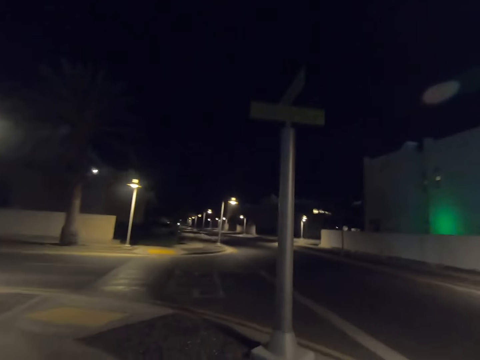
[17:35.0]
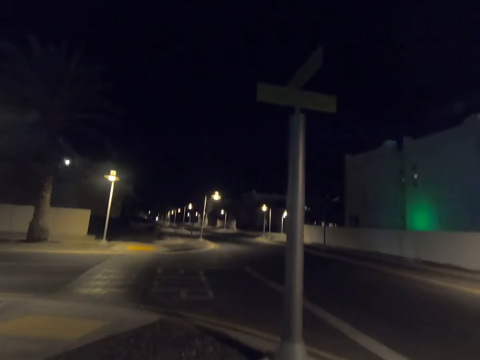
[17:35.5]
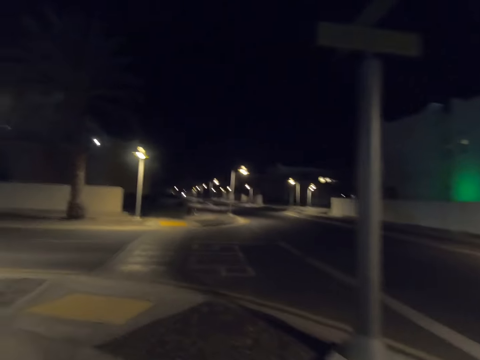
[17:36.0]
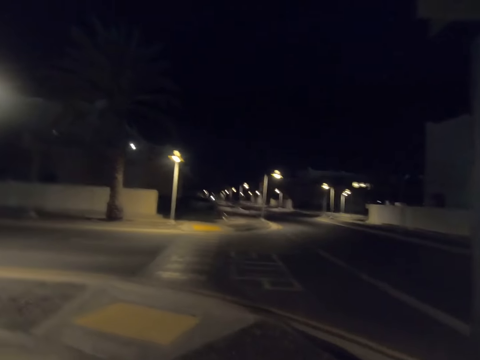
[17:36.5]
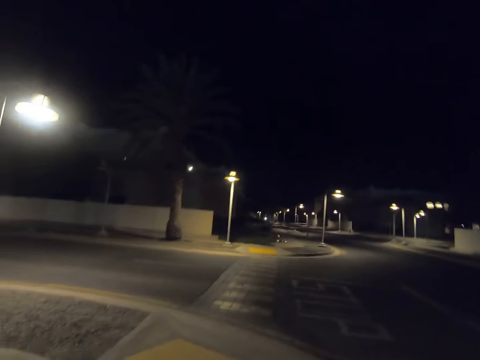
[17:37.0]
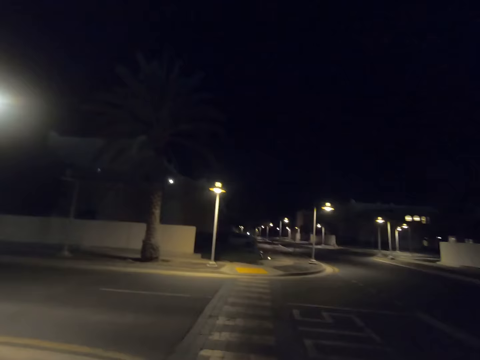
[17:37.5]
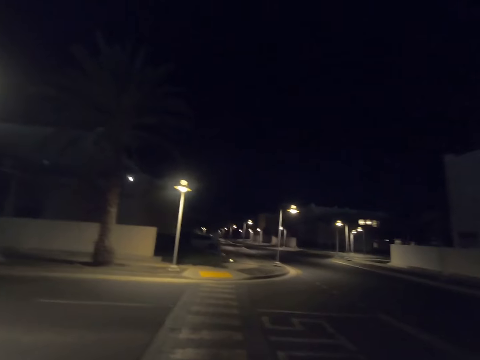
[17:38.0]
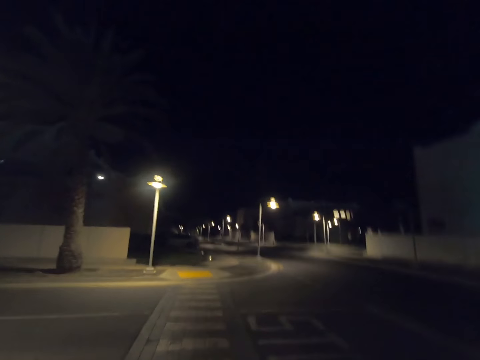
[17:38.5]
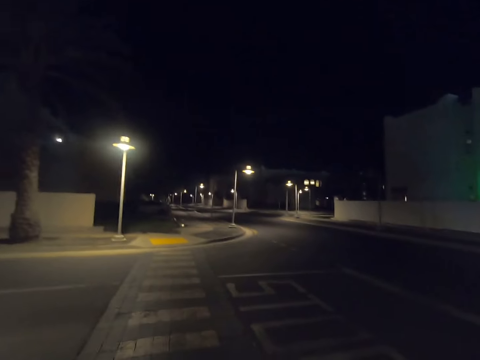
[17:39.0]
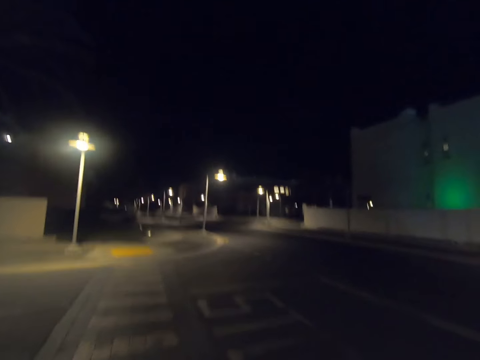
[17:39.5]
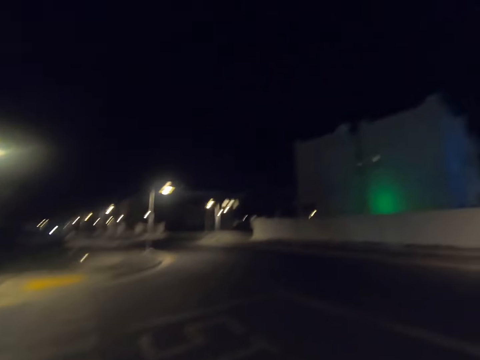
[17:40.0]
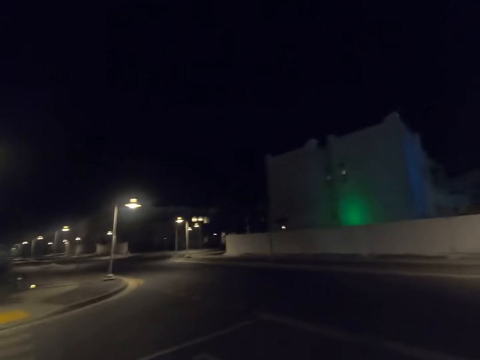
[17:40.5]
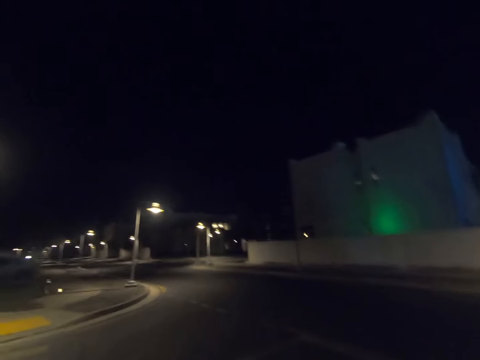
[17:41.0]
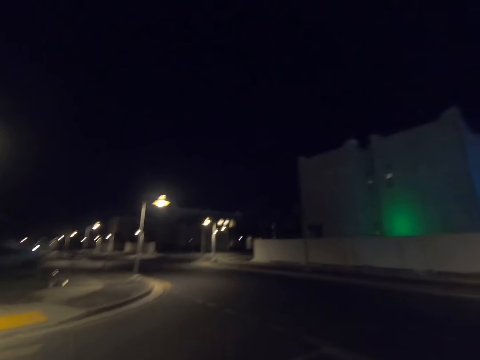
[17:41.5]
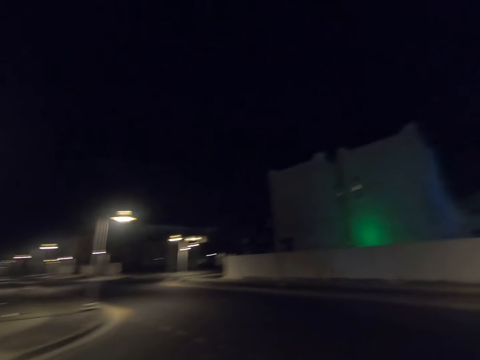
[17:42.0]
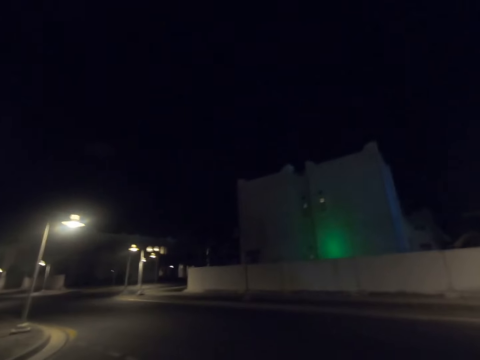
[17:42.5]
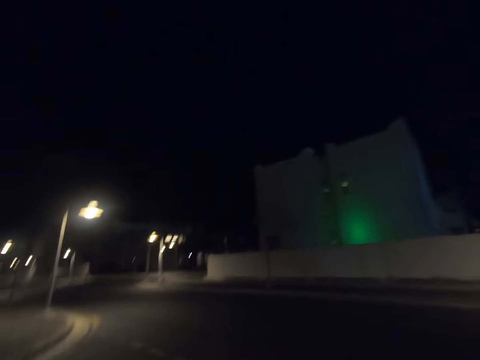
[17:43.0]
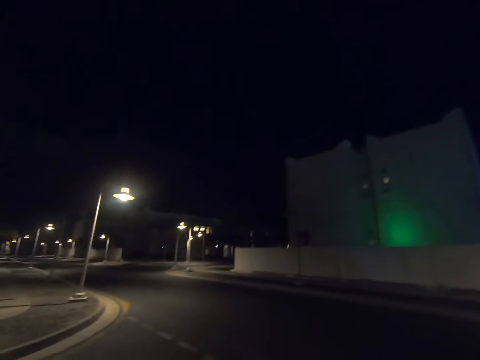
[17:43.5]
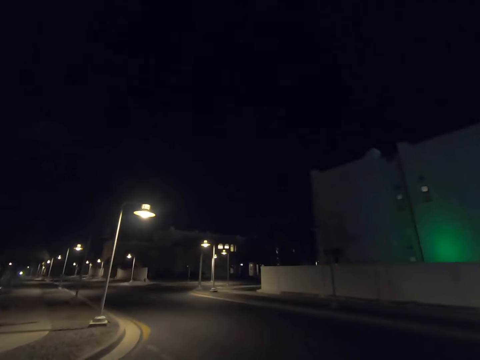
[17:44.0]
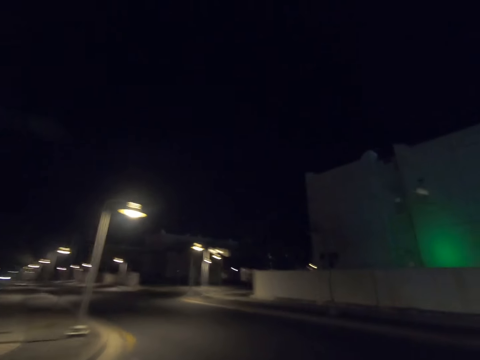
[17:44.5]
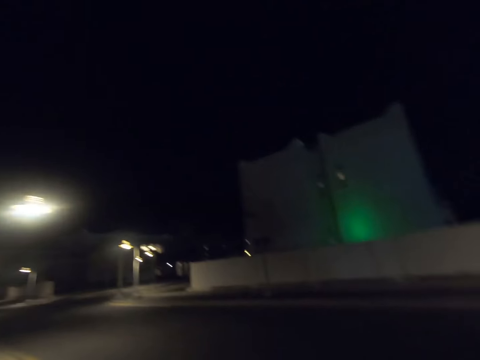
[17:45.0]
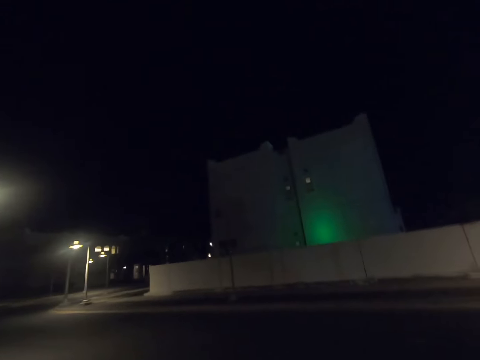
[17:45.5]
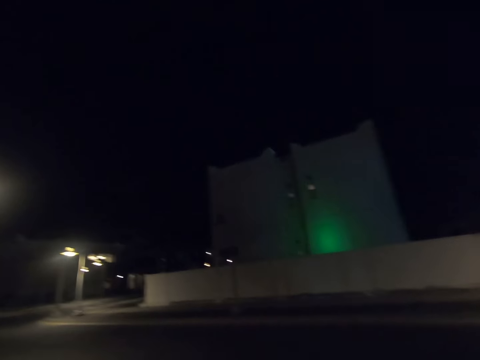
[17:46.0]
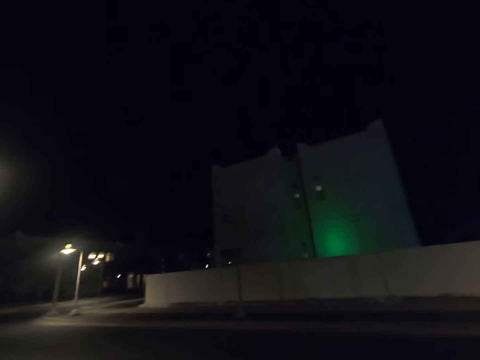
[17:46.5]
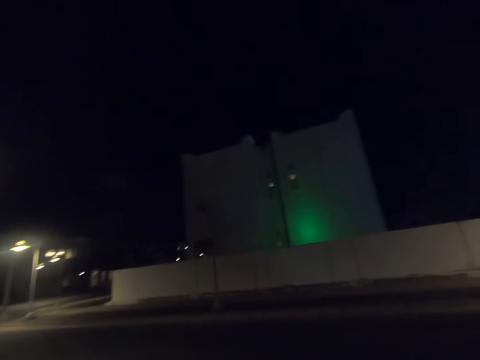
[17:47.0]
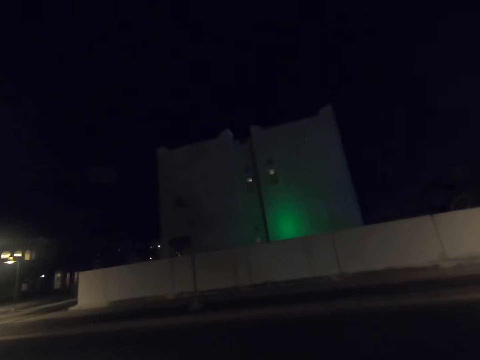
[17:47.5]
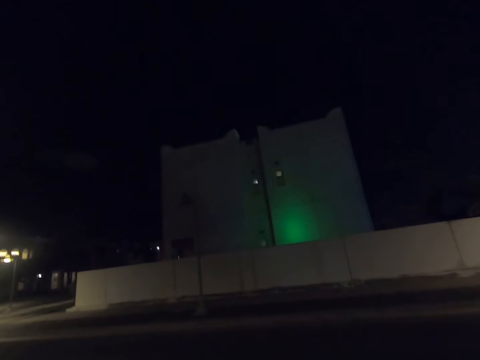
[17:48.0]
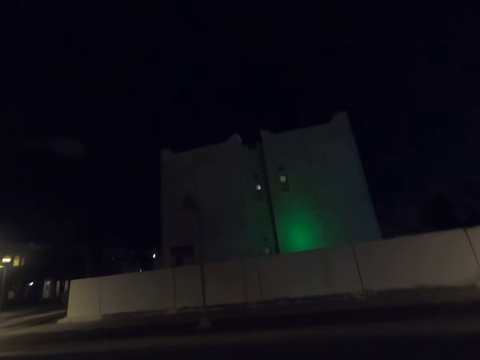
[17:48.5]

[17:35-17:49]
The camera wearer looks left. They look forward. They cross the road. They look right. They look left. They look forward.

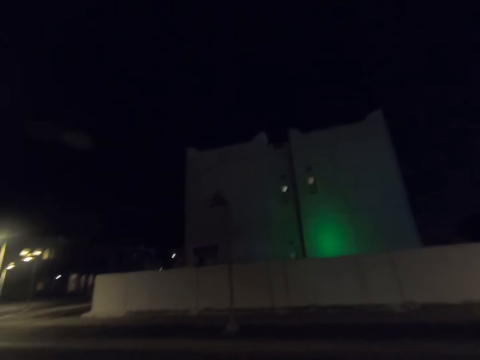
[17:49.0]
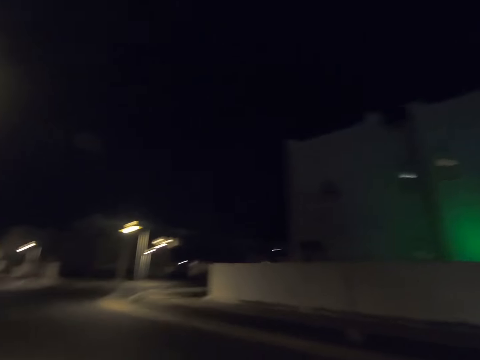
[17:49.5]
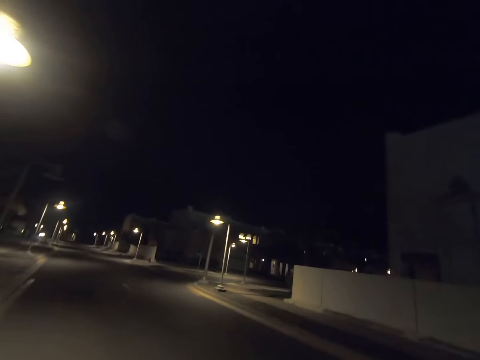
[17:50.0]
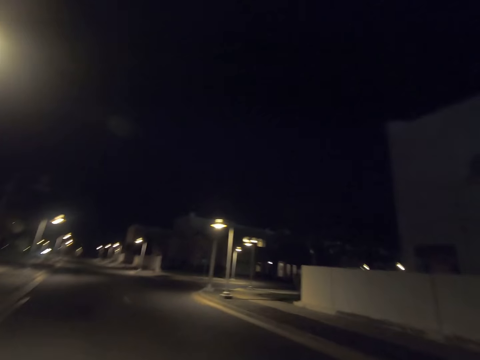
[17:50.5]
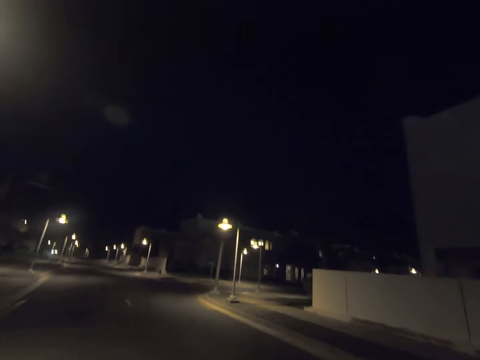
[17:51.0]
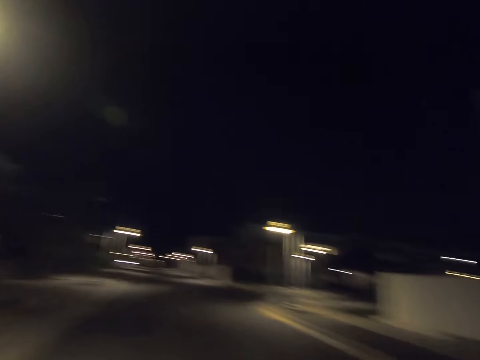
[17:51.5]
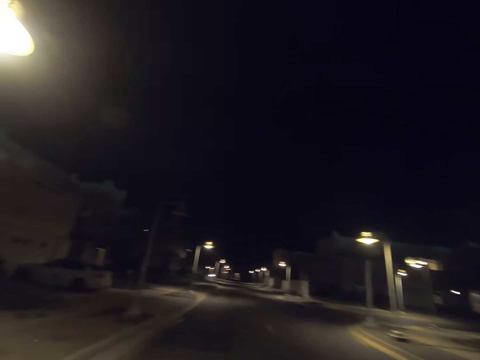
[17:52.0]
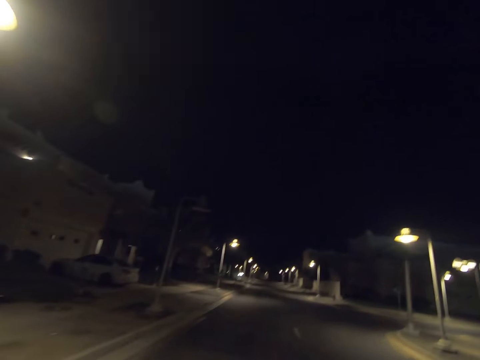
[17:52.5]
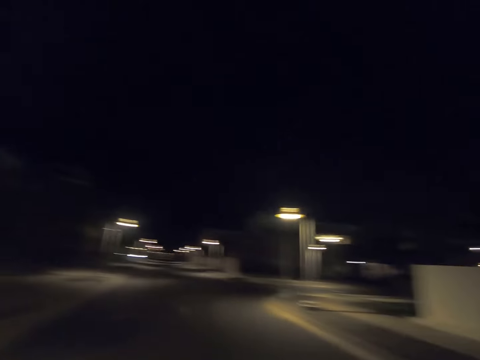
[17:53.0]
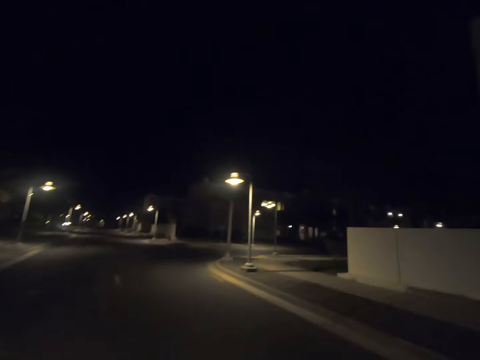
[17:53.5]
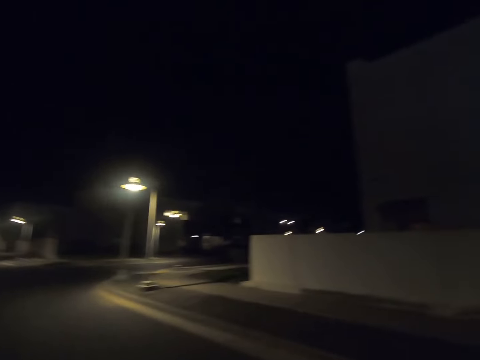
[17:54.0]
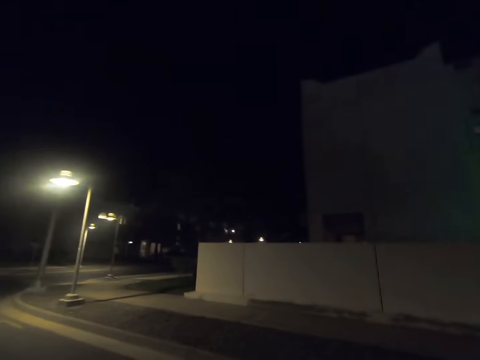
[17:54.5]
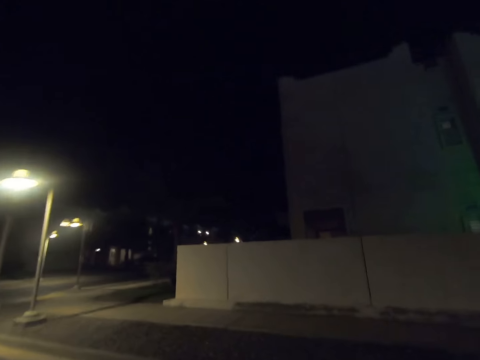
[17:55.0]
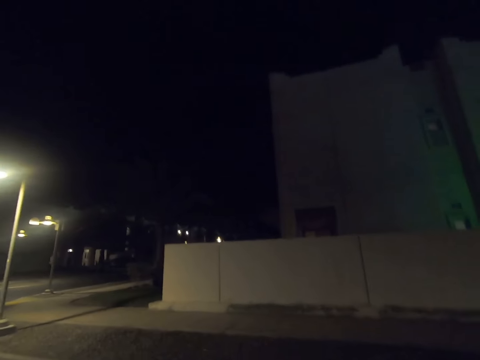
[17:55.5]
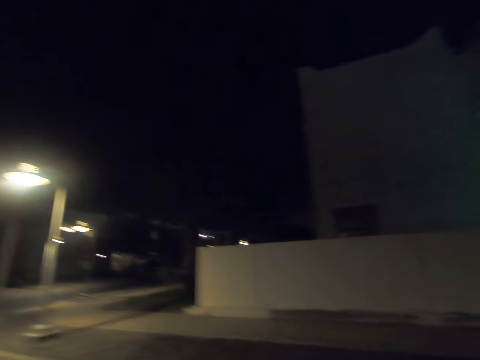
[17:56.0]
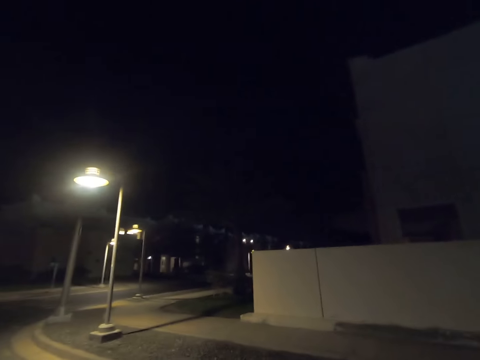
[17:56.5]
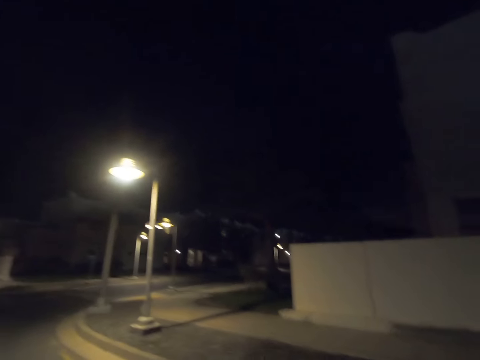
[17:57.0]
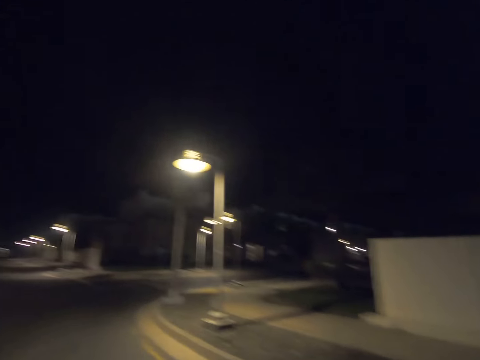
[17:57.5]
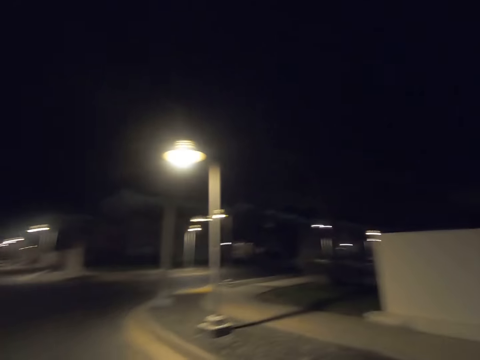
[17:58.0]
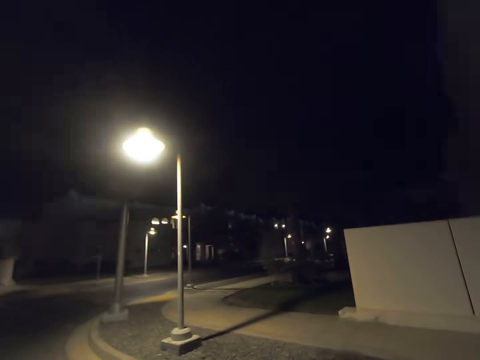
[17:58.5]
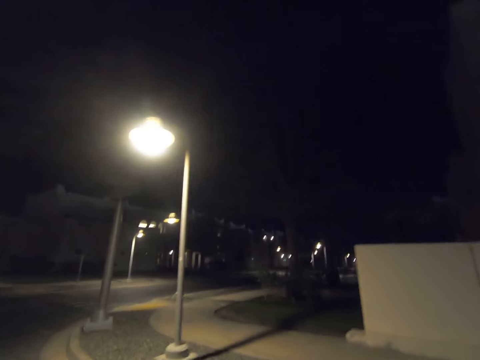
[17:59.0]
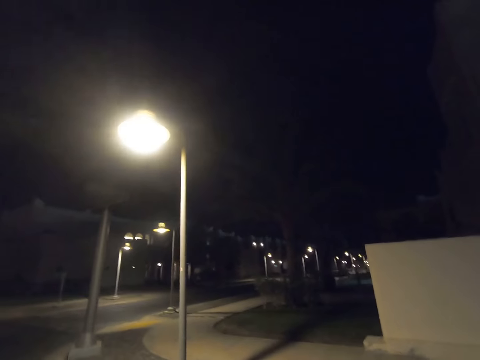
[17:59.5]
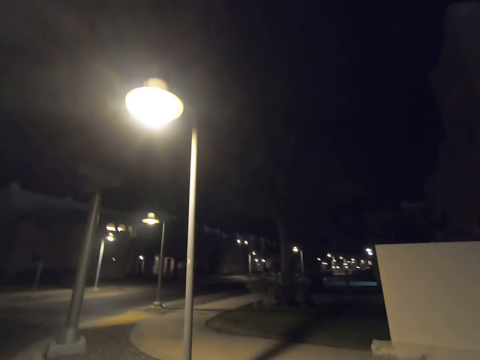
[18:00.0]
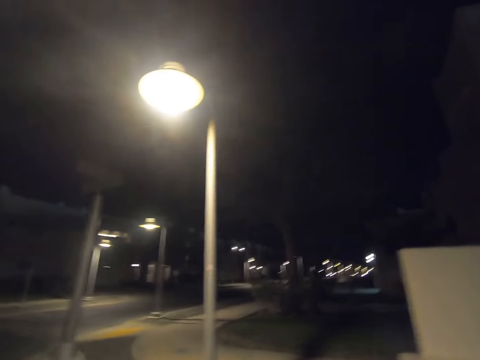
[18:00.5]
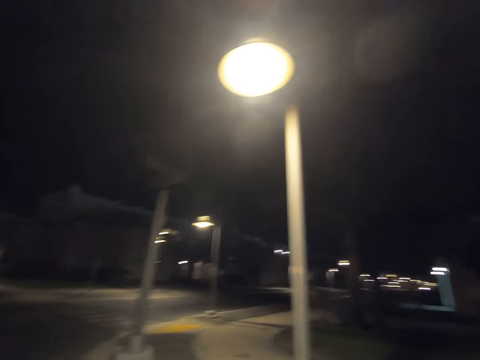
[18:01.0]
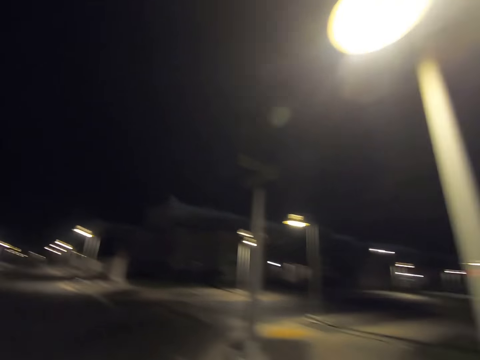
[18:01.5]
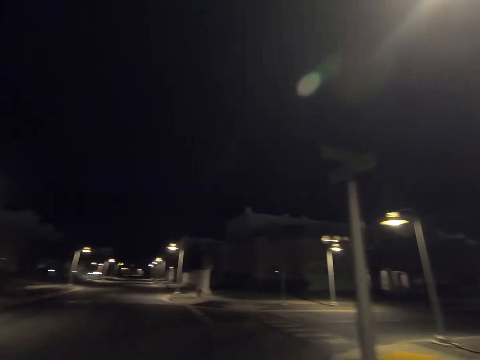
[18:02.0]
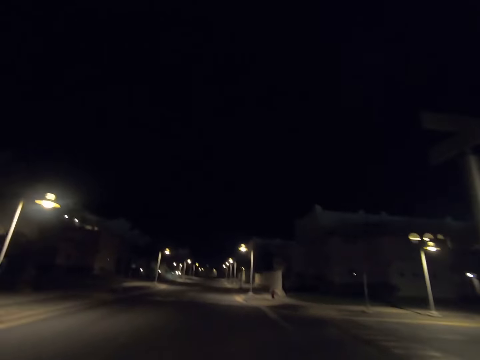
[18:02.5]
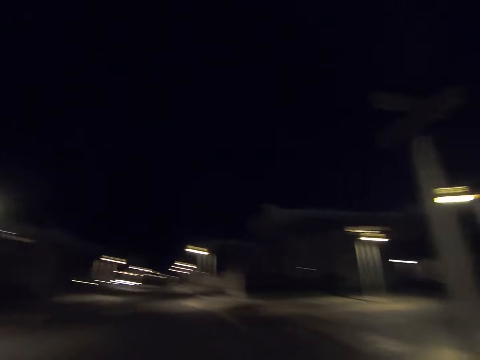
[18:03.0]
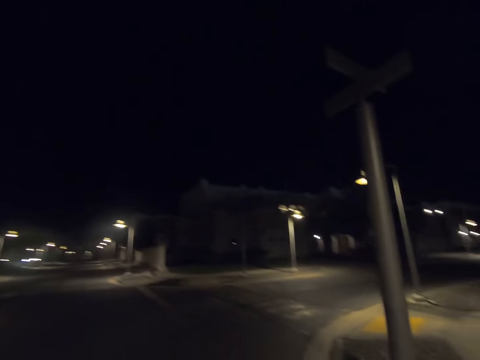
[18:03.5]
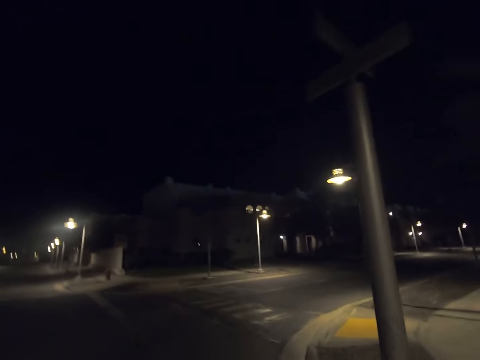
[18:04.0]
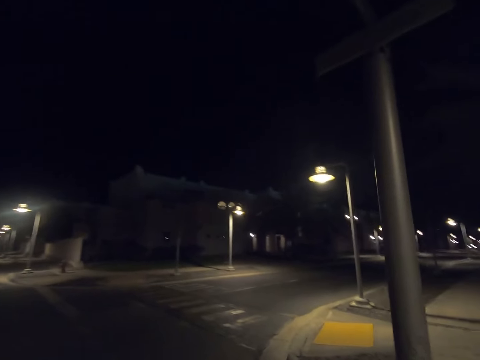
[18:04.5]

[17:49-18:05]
The camera wearer looks left. They look forward. They turn left. They walk forward.
